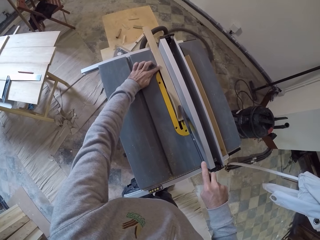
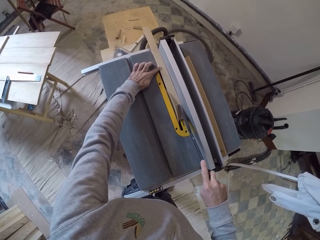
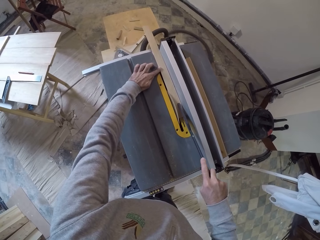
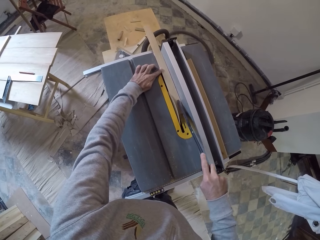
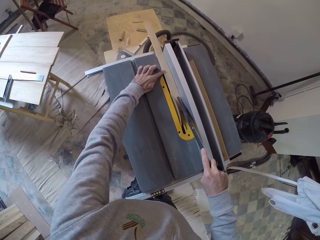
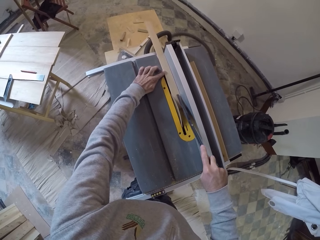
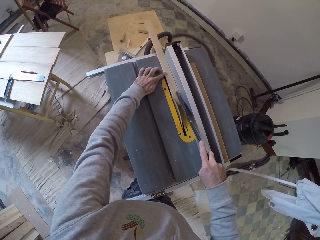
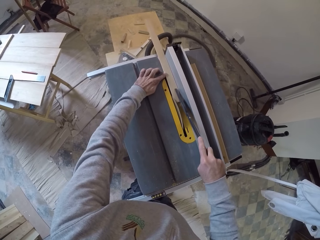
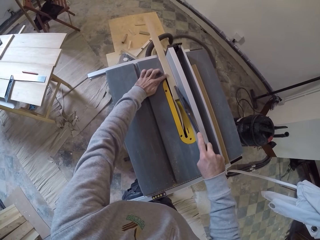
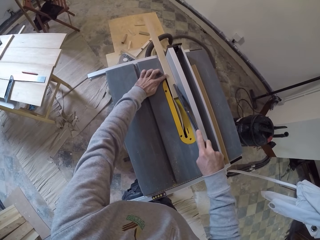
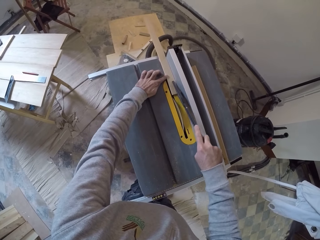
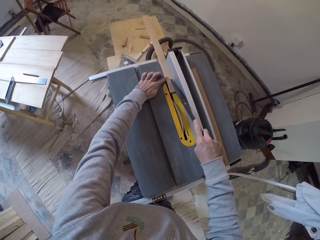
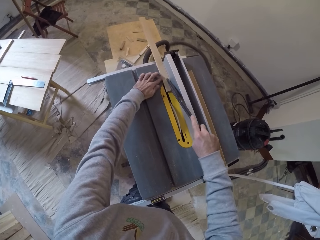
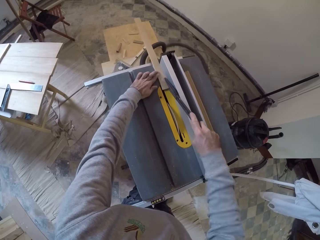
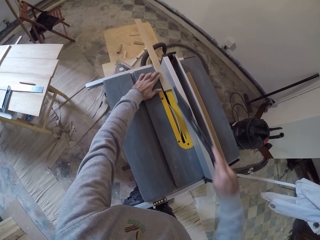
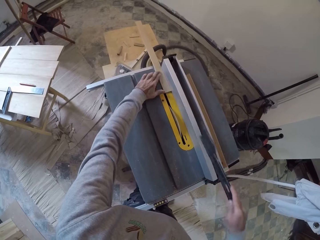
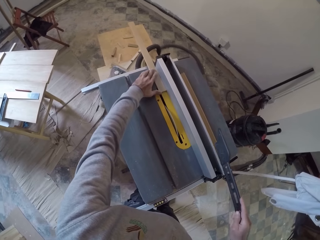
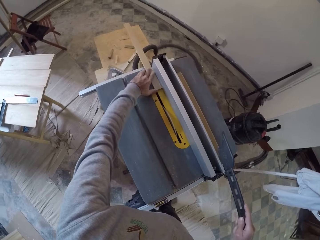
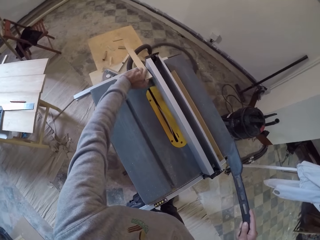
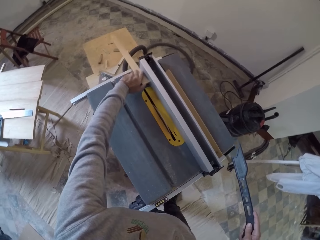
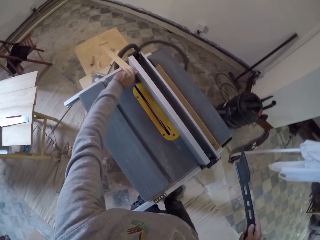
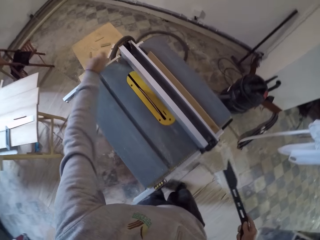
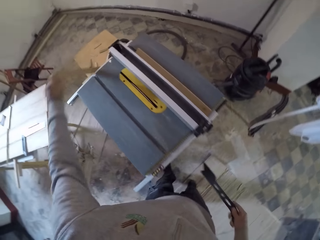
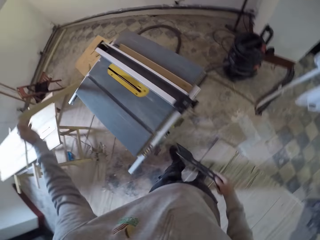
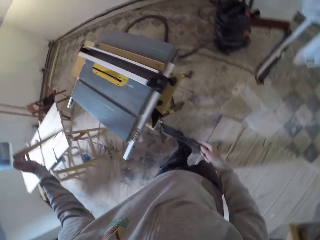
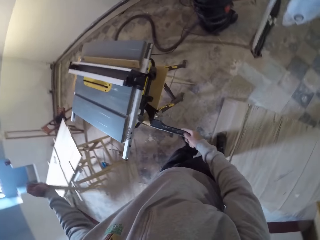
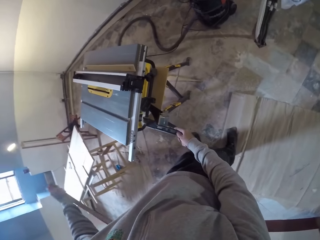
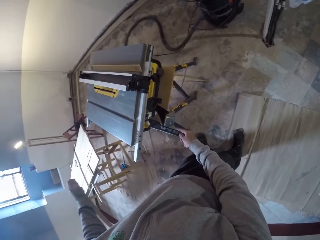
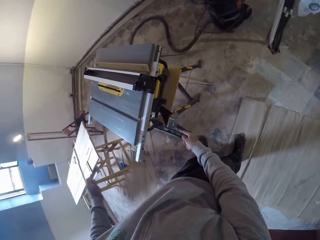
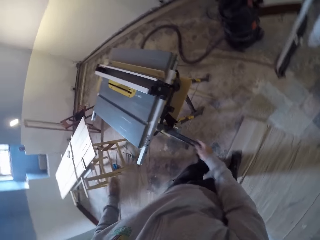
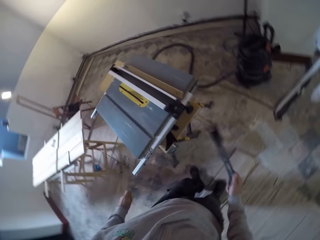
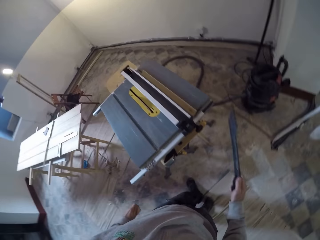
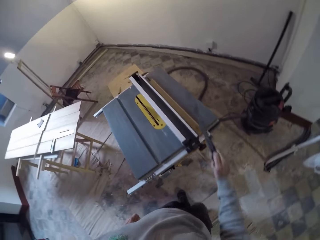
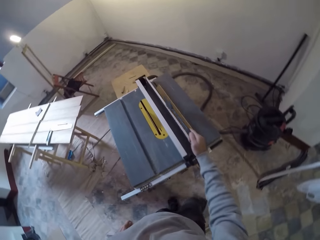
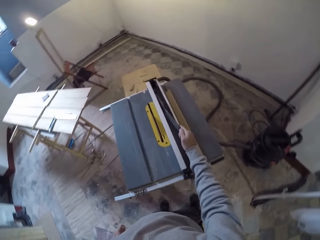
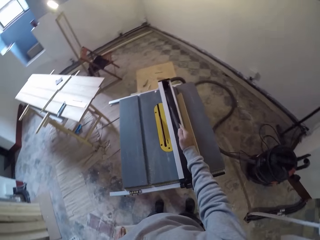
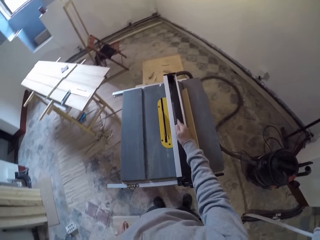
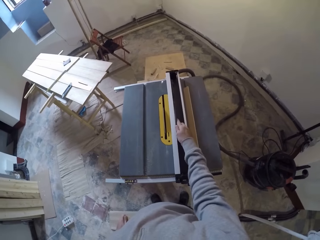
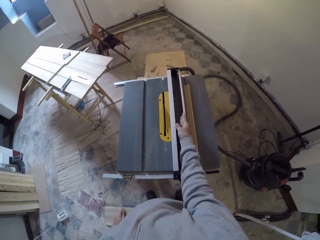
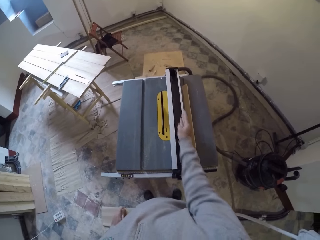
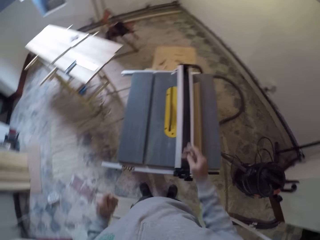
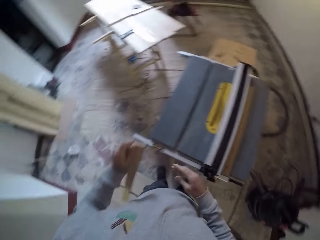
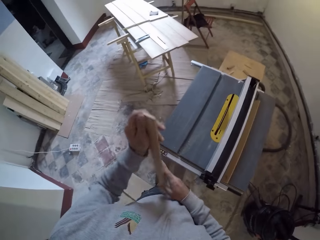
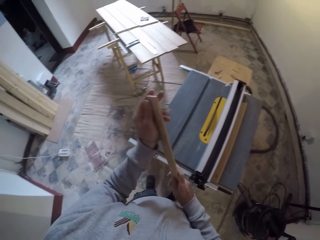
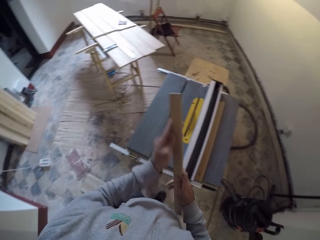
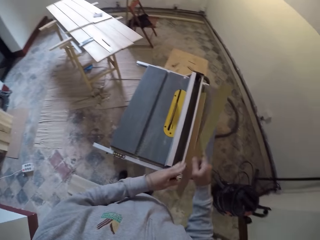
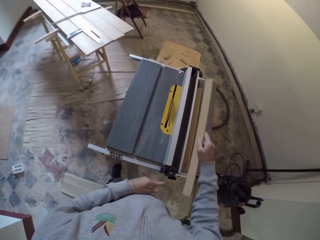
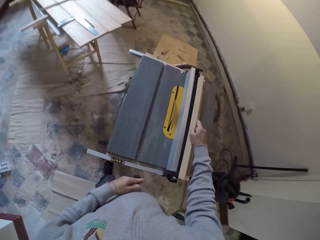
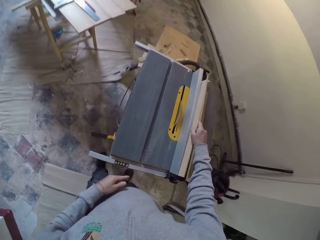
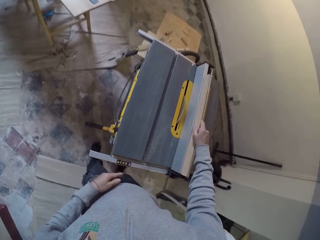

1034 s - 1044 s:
The camera wearer picks up the piece of wood. They put off the machine. They return the rod with the table saw. They put the metal down. They put the wood on the part of the table saw.

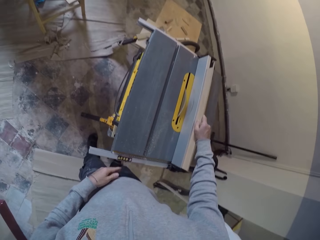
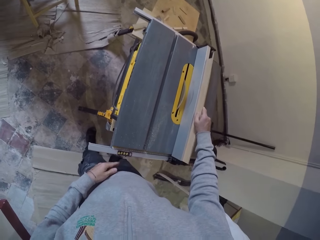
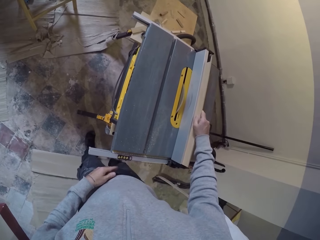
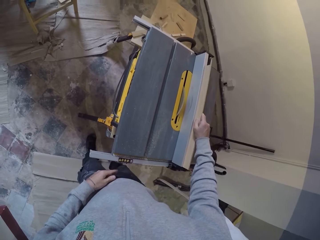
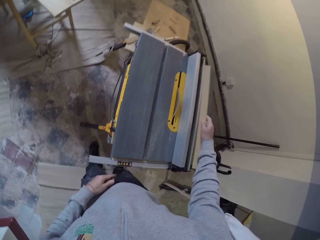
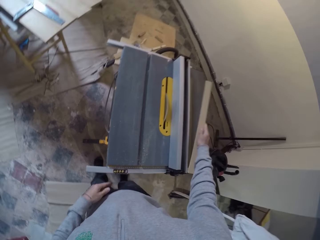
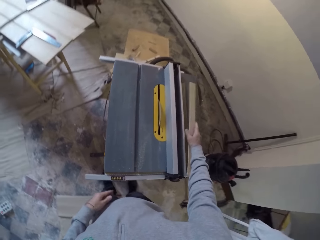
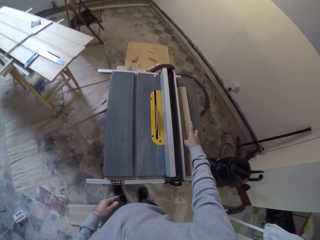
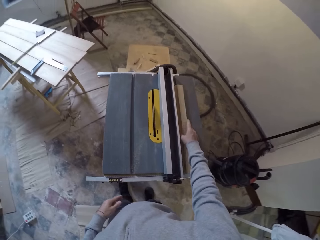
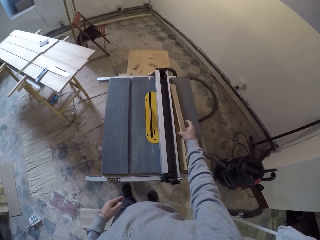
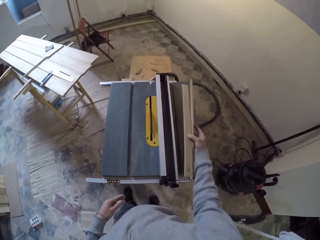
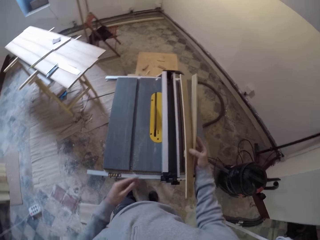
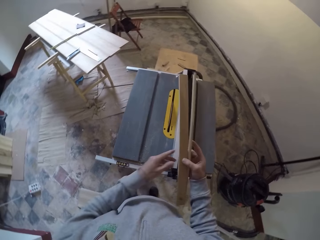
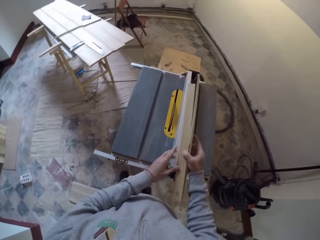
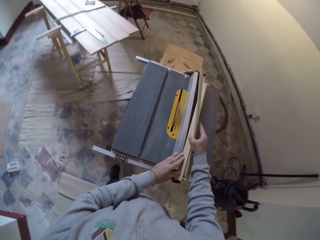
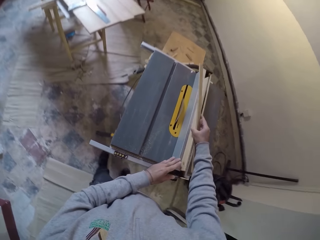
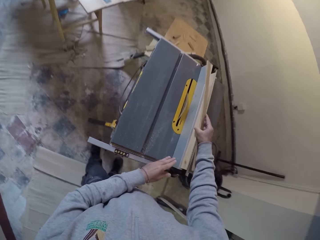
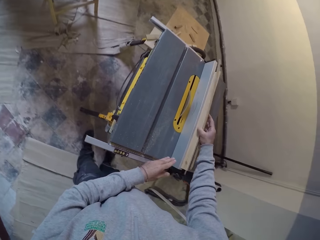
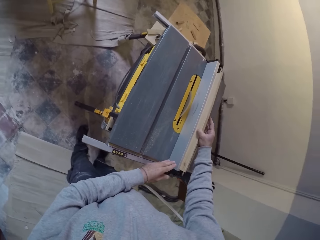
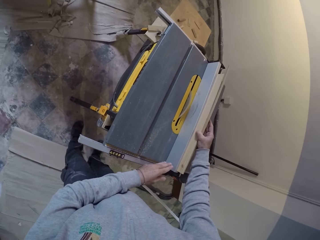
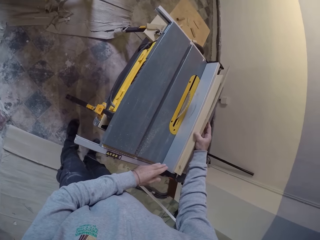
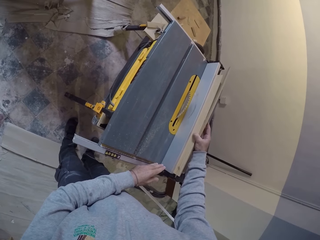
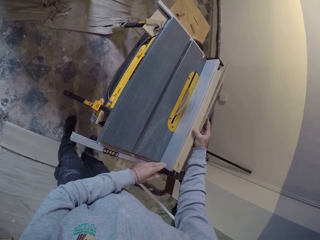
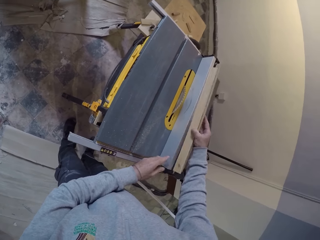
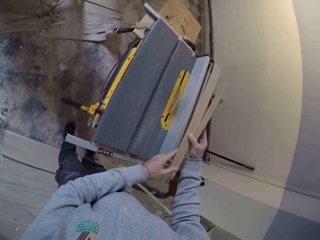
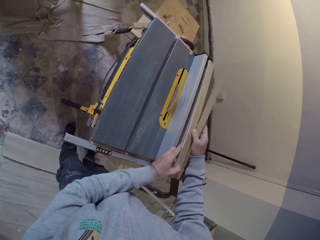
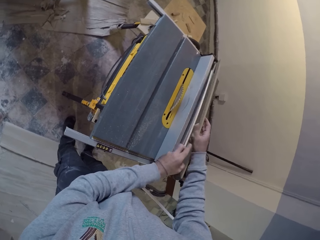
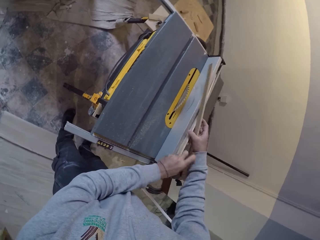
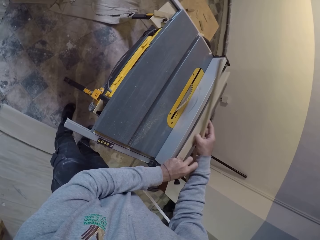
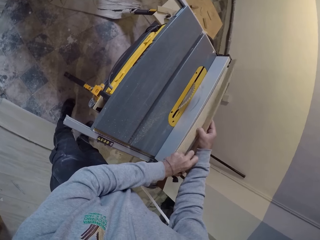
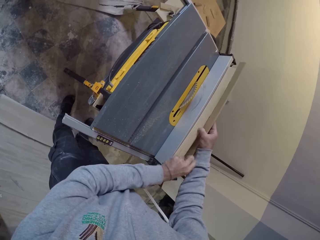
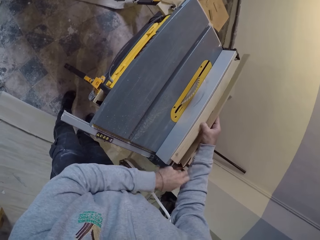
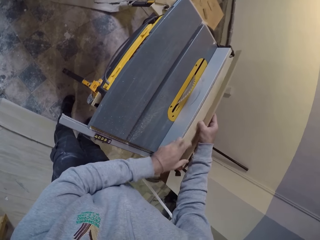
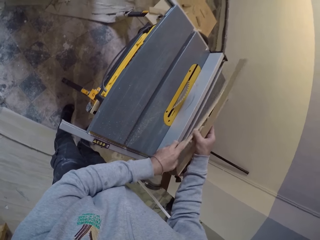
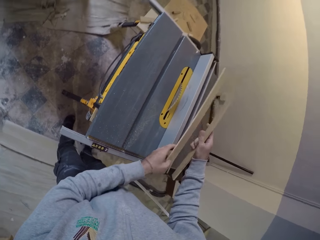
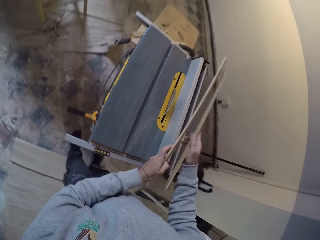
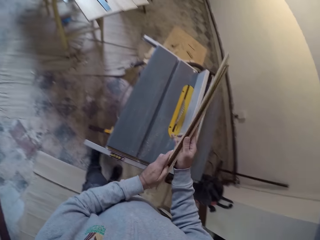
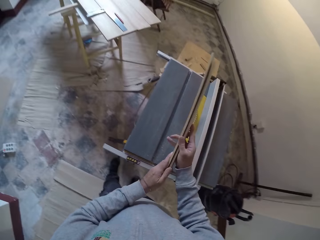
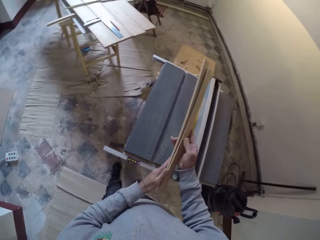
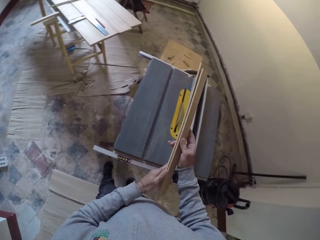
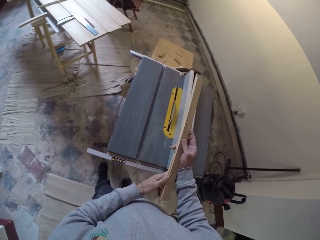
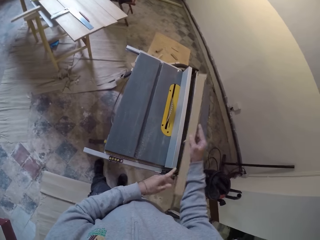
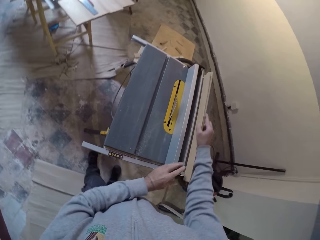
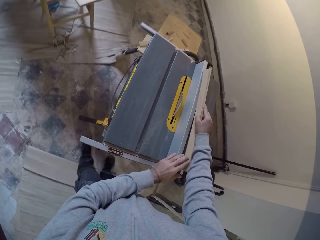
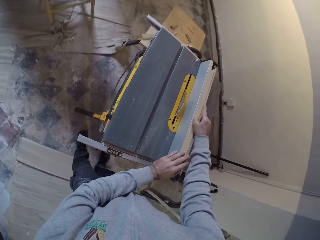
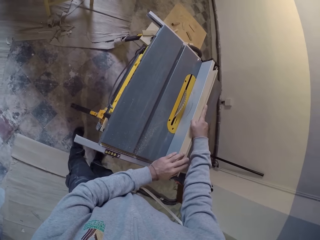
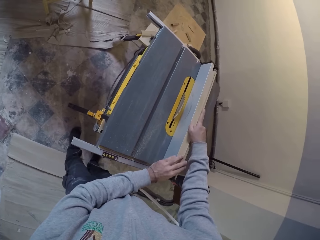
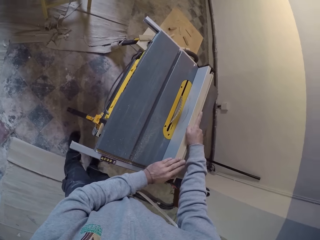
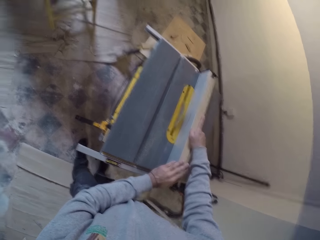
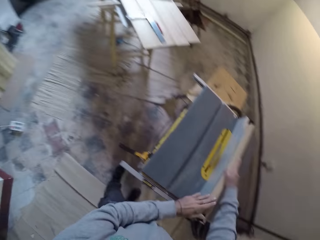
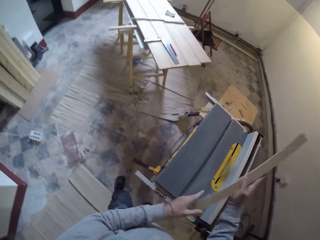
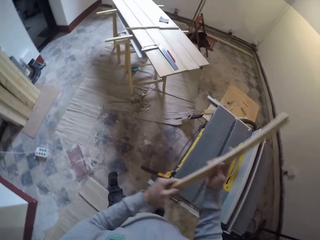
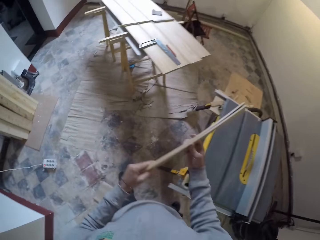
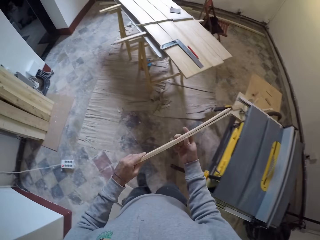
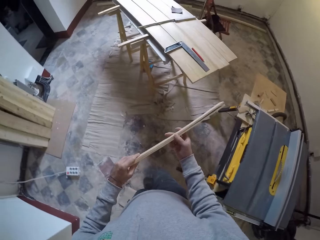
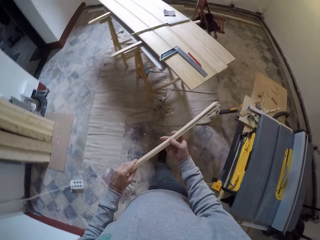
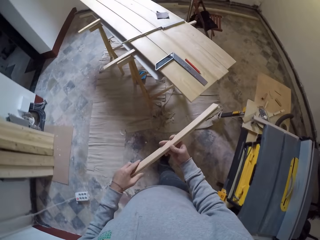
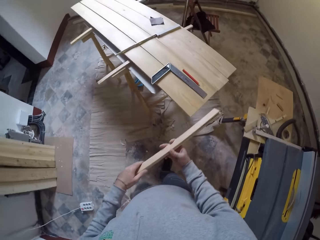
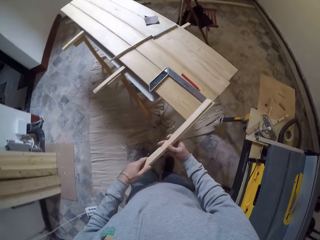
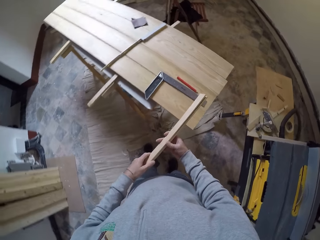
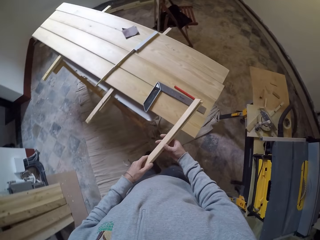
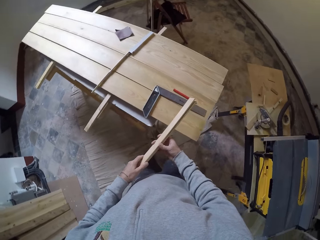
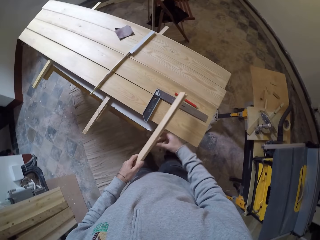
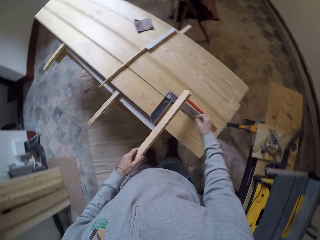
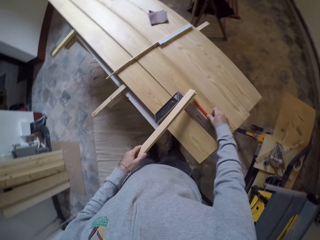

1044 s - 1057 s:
The camera wearer measures the piece of wood. They pick the piece of wood. They put the wood on the part of the table saw. They measure the piece of wood. They hold the wood. They put the wood on the part of the table saw. They walk around the workshop.
